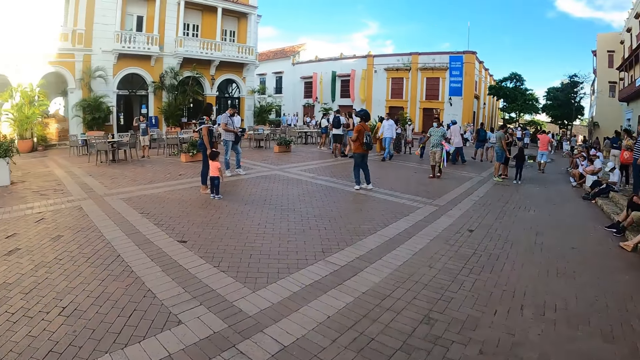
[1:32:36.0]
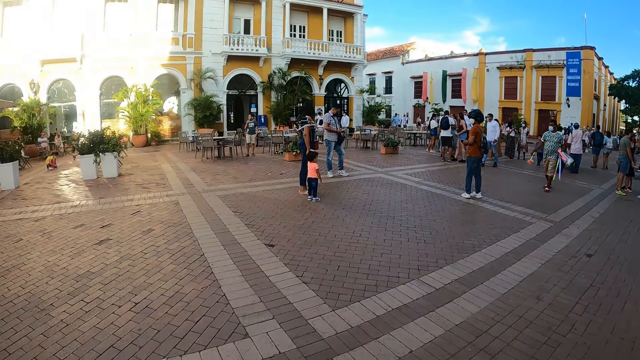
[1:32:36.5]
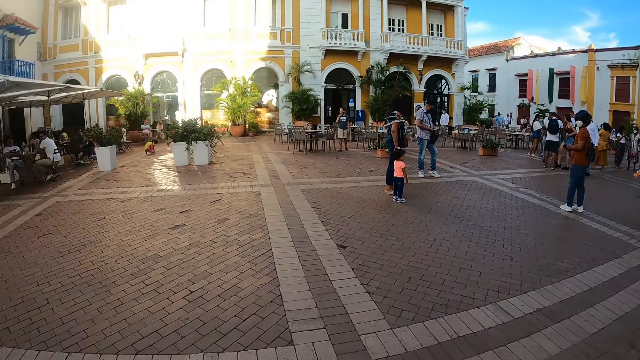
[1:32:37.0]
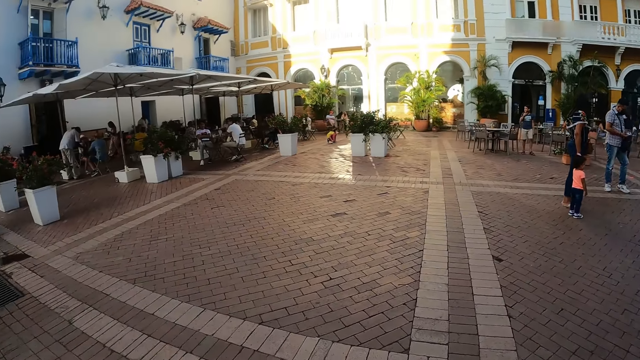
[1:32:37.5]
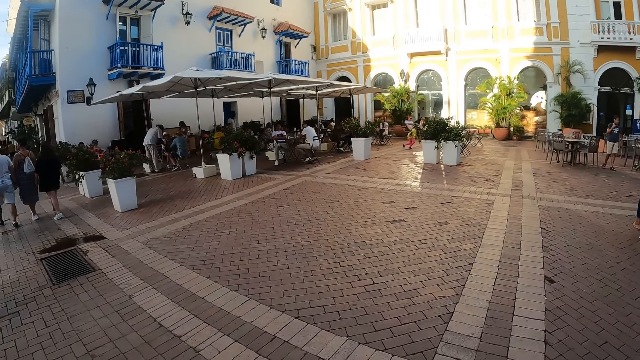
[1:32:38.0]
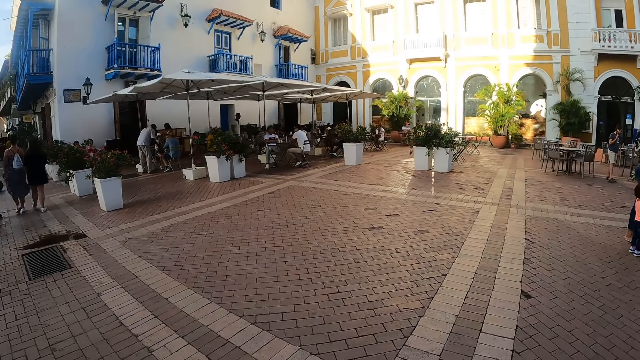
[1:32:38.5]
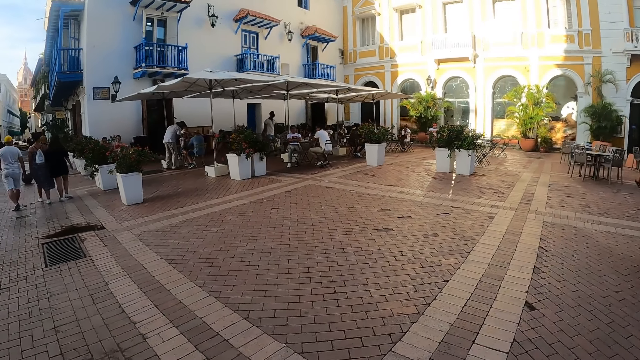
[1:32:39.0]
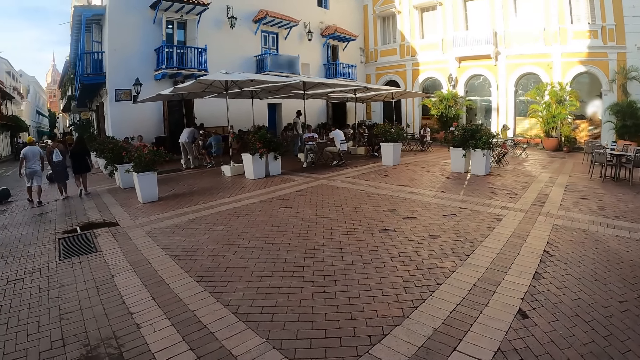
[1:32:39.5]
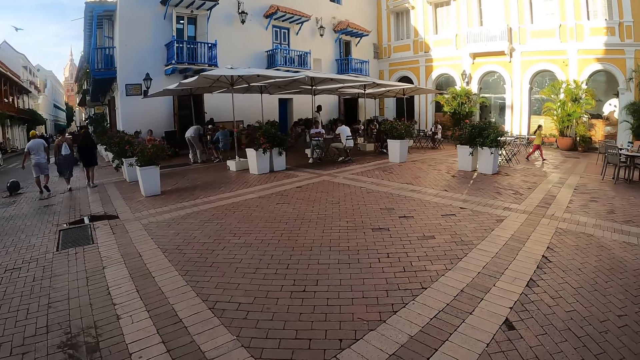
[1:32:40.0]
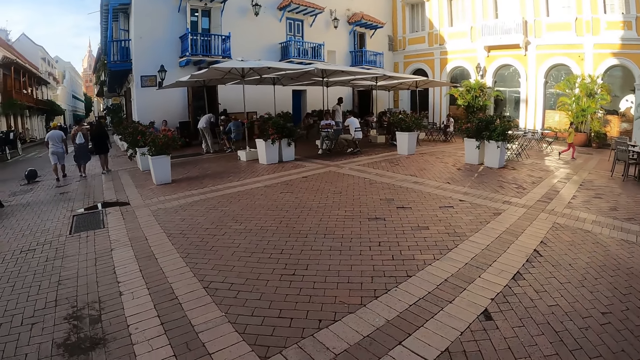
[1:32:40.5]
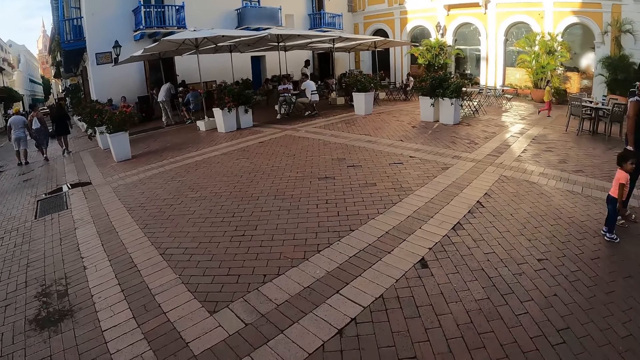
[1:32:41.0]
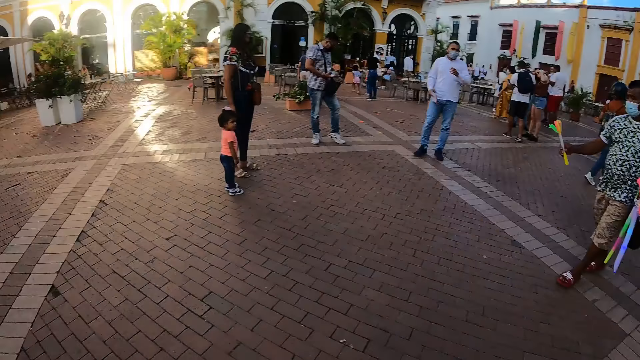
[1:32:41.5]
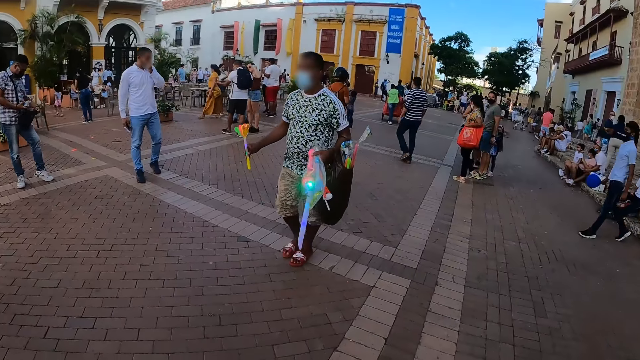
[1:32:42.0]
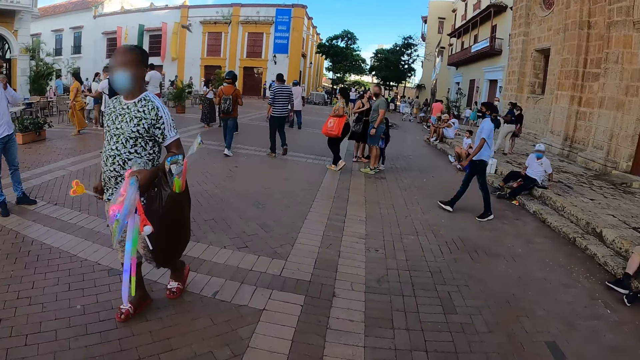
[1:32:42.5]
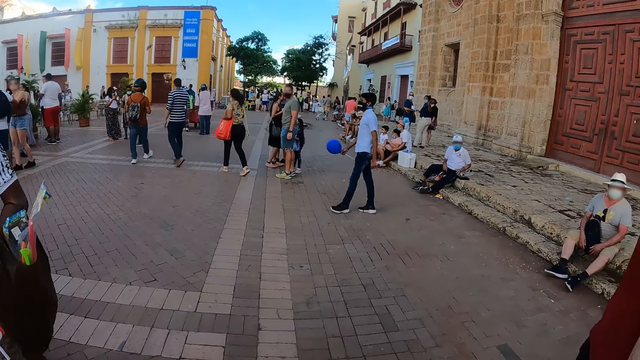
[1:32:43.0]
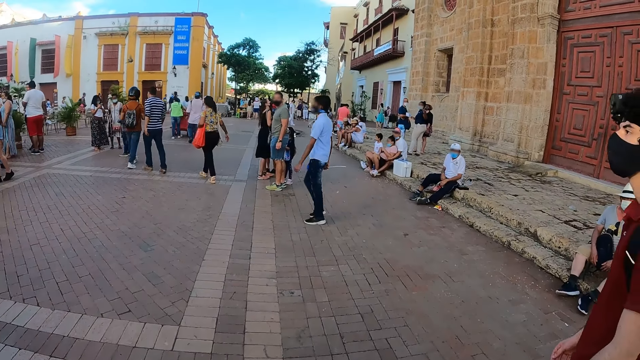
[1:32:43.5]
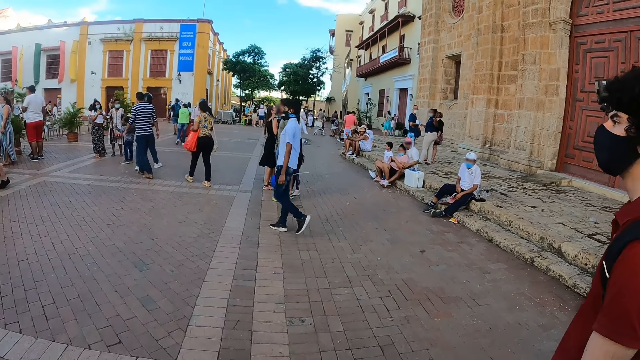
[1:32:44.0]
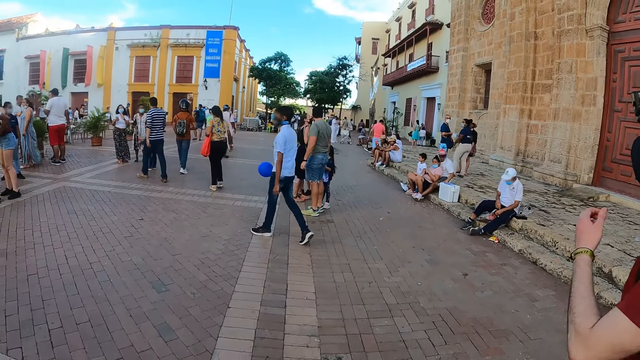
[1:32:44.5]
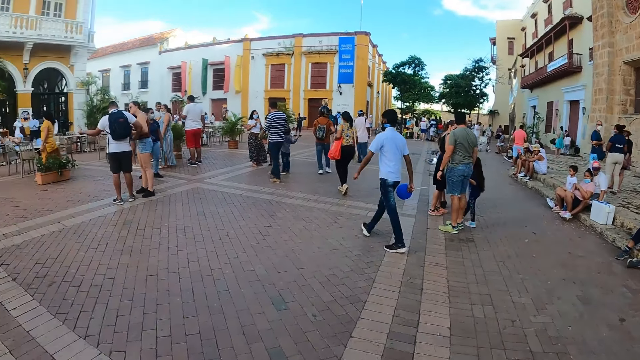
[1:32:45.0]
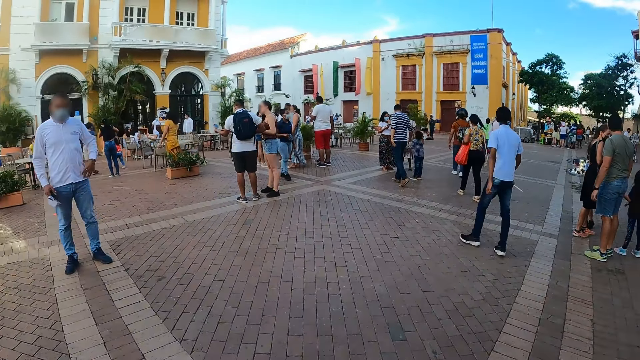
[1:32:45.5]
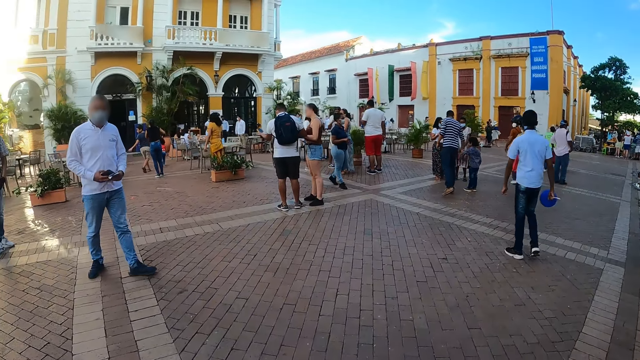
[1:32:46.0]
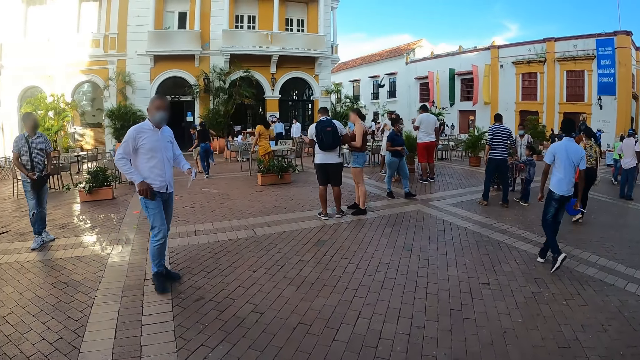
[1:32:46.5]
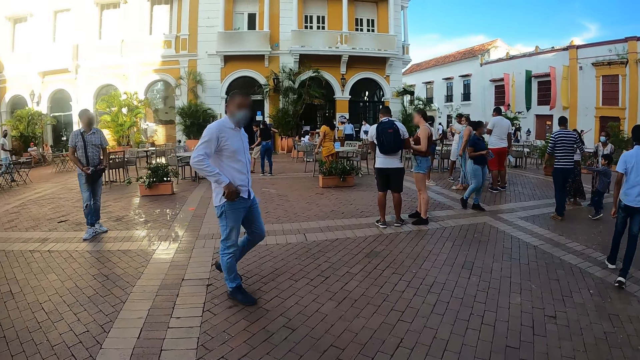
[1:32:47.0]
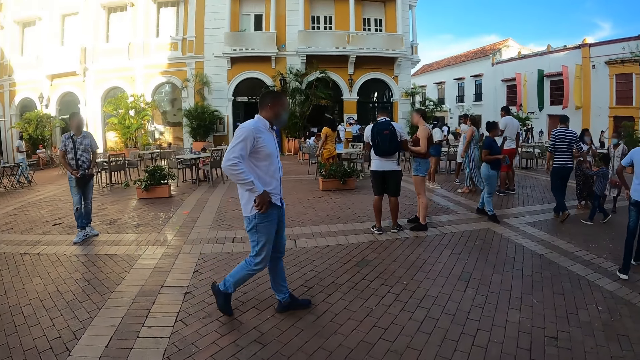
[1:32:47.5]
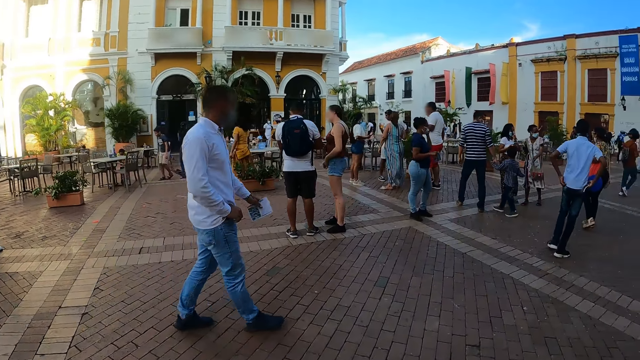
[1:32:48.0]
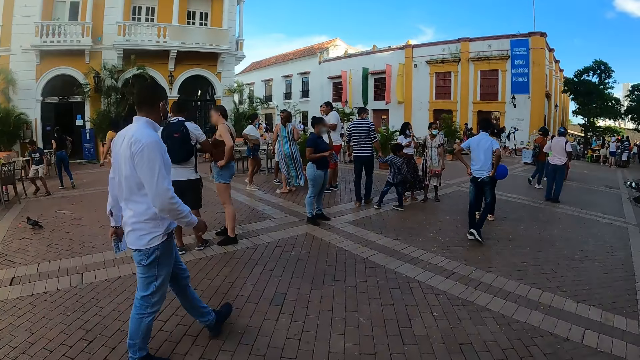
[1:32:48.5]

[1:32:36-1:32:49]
The camera wearer looks around. They walk in the street.

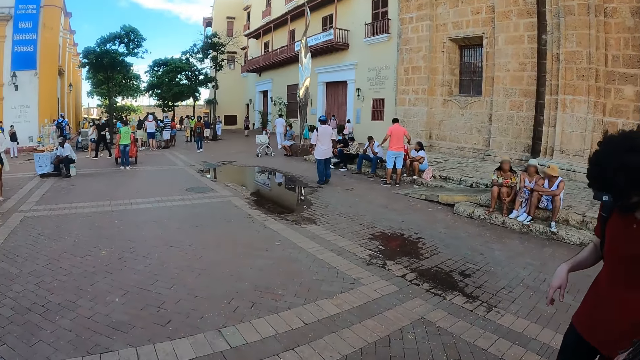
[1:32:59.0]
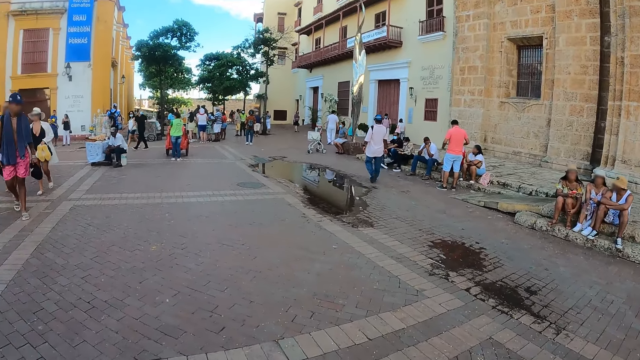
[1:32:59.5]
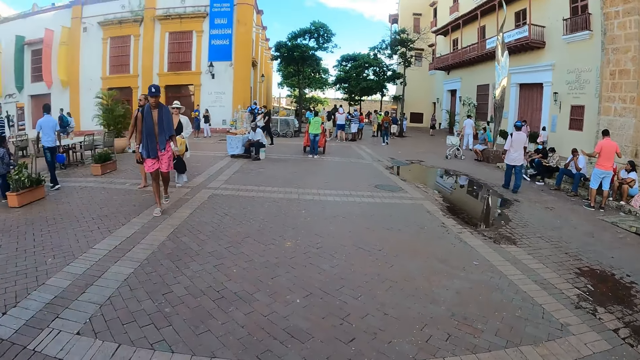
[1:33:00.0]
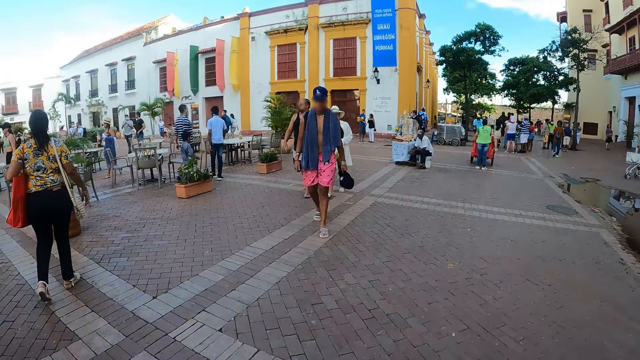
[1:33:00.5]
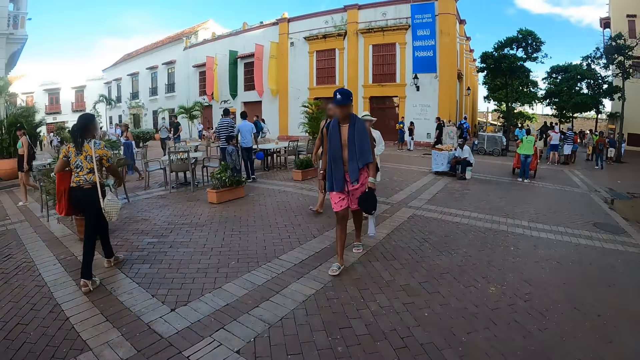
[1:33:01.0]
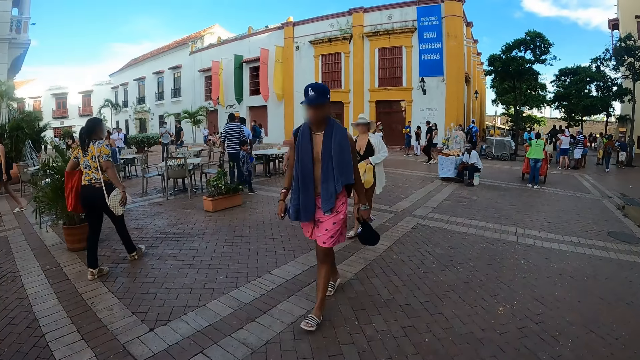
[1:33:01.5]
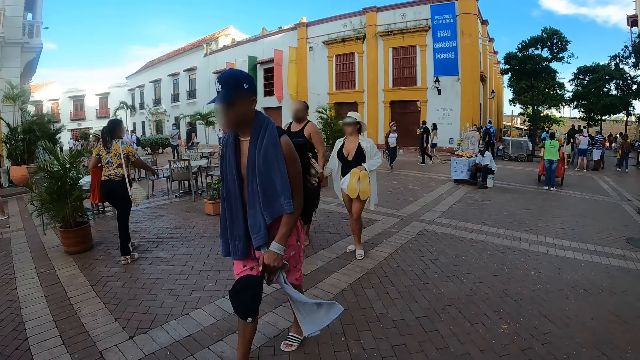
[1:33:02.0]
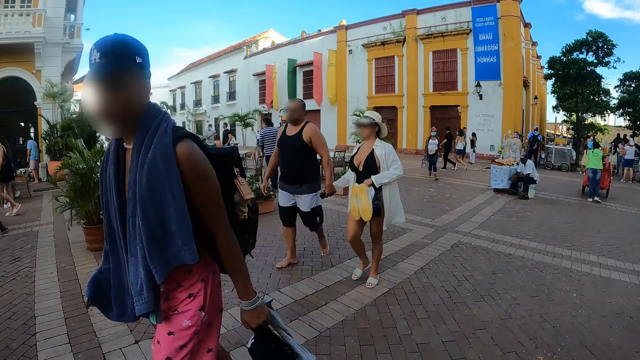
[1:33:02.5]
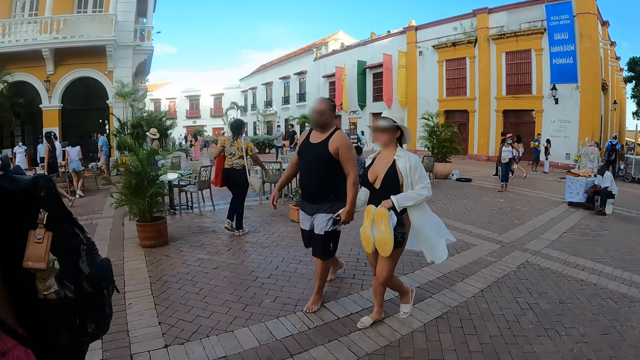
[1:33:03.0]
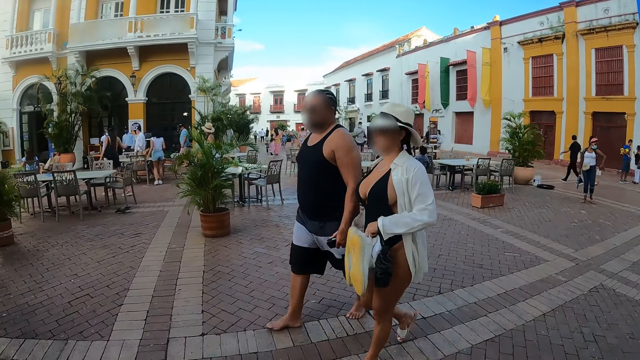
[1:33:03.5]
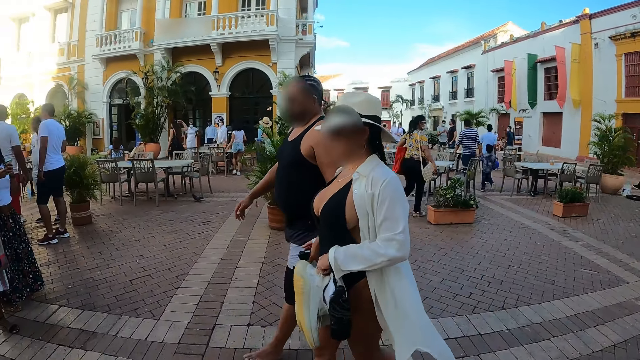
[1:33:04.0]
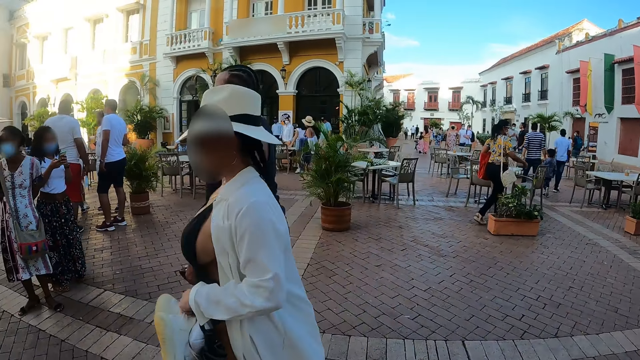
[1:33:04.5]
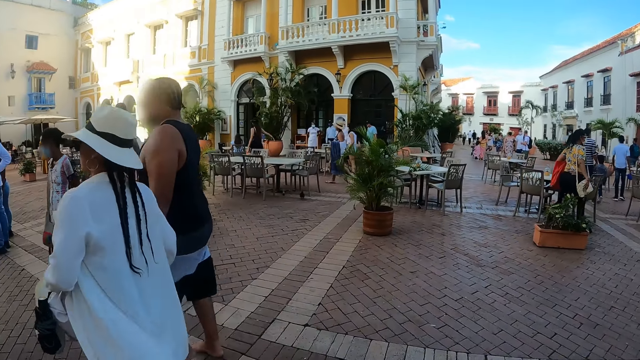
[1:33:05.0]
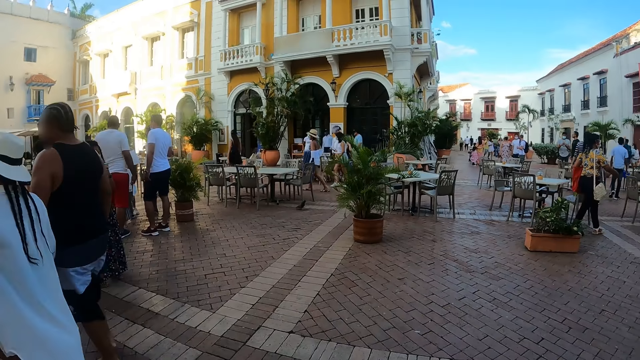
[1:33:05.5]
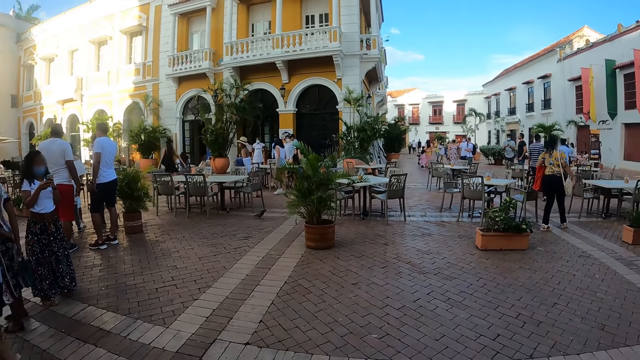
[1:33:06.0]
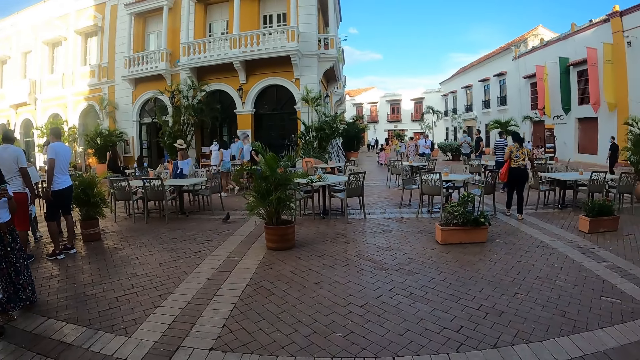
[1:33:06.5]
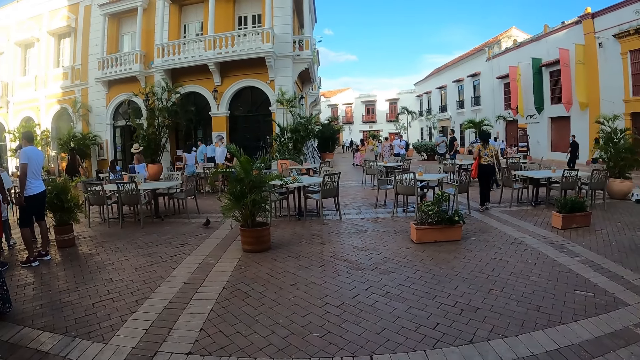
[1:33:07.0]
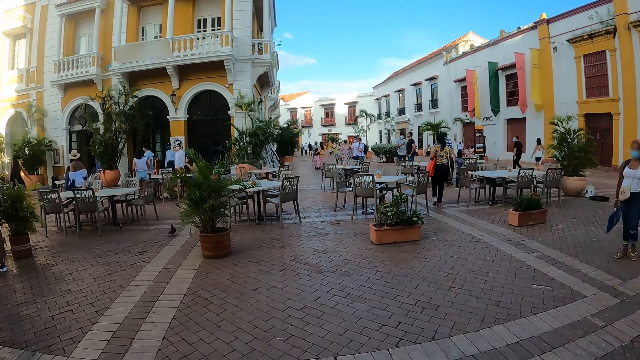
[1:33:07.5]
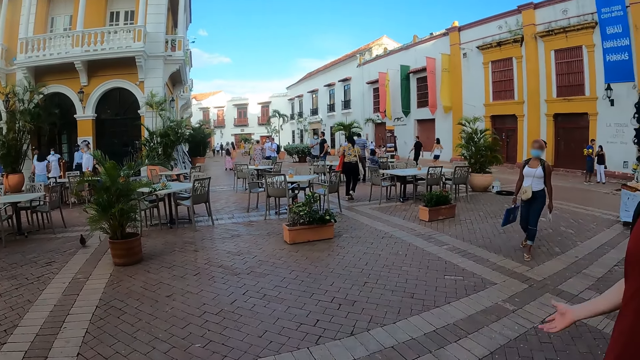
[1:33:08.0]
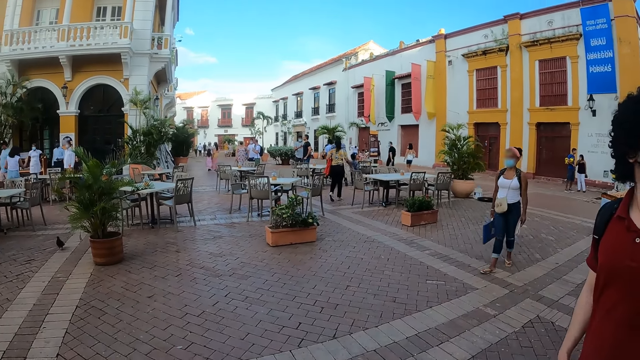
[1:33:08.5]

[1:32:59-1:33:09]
The camera wearer interacts with a man. They look around.
